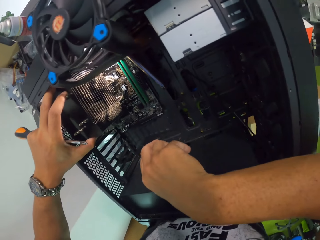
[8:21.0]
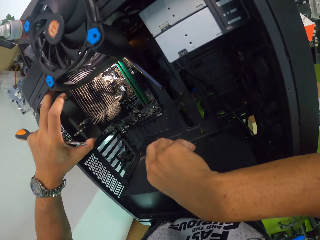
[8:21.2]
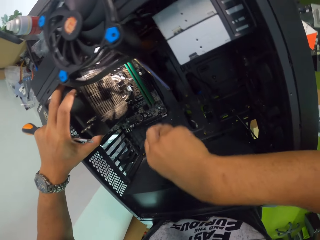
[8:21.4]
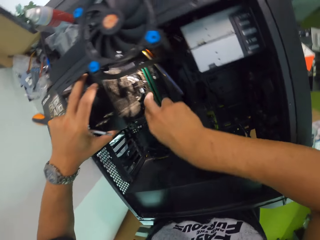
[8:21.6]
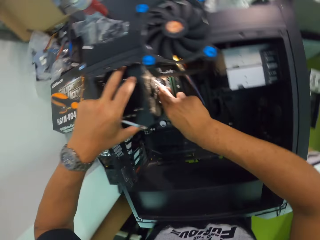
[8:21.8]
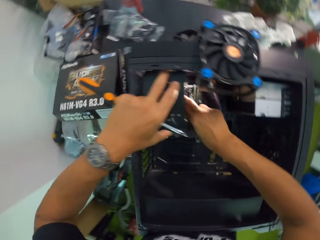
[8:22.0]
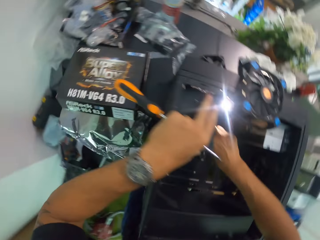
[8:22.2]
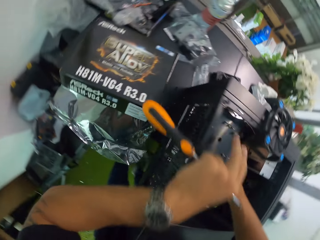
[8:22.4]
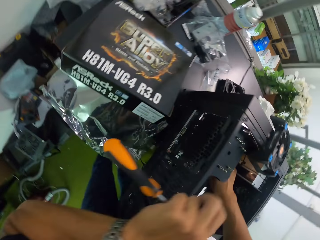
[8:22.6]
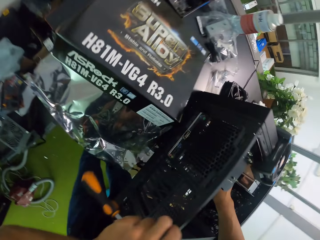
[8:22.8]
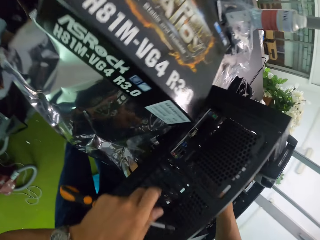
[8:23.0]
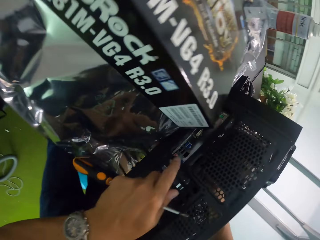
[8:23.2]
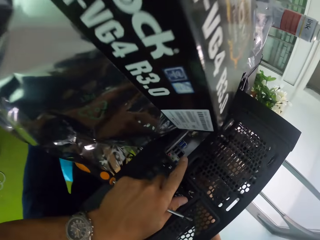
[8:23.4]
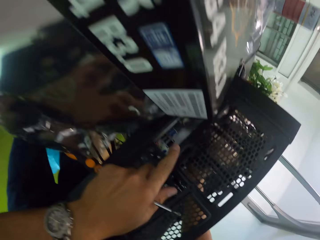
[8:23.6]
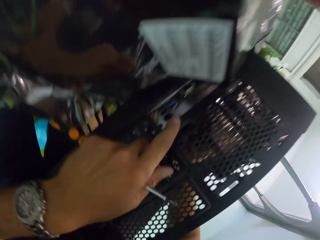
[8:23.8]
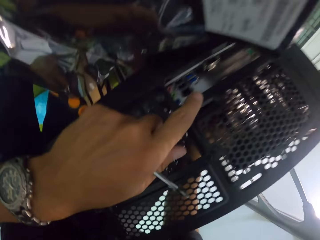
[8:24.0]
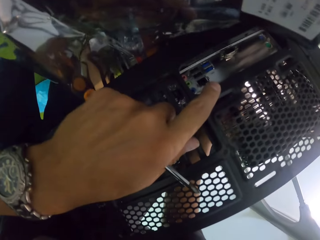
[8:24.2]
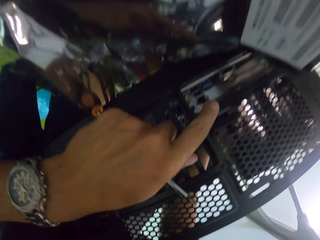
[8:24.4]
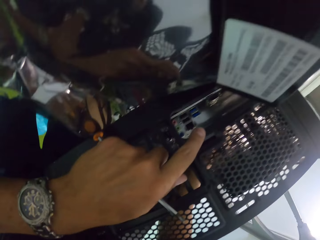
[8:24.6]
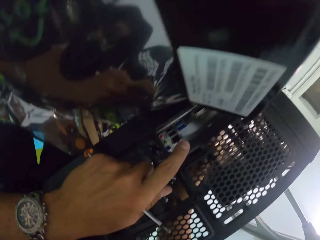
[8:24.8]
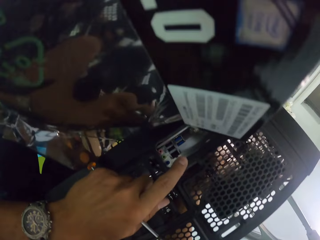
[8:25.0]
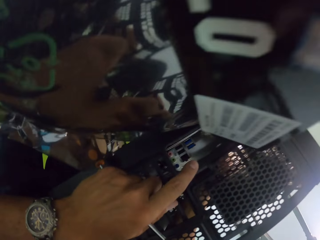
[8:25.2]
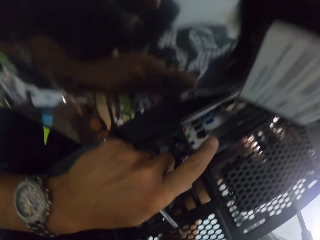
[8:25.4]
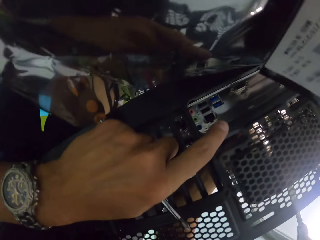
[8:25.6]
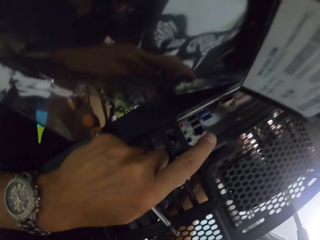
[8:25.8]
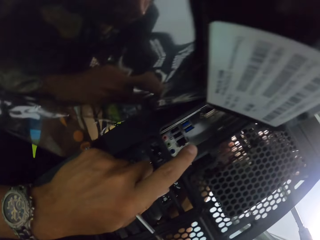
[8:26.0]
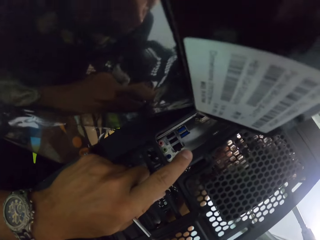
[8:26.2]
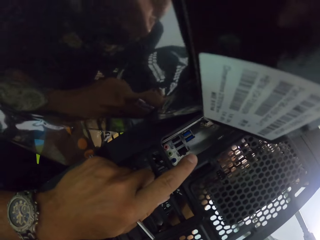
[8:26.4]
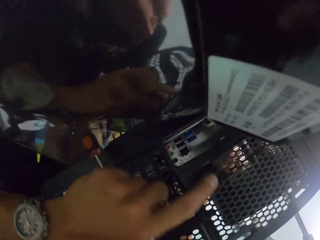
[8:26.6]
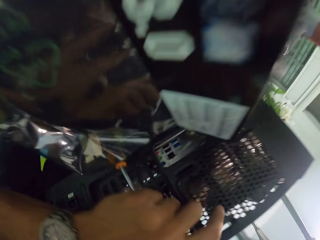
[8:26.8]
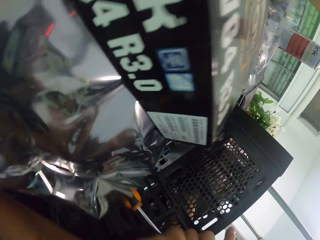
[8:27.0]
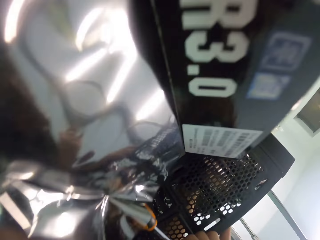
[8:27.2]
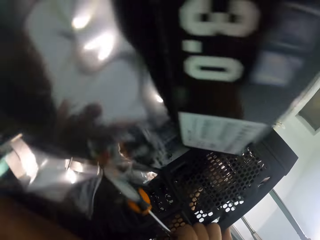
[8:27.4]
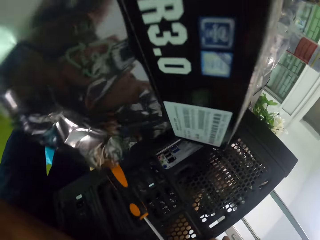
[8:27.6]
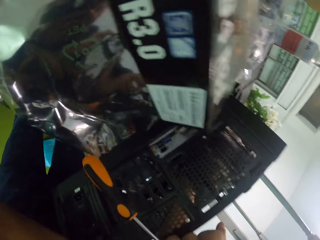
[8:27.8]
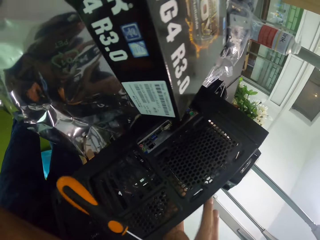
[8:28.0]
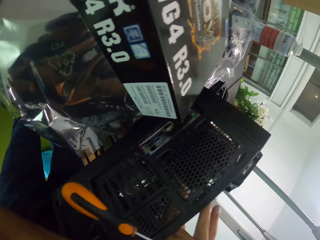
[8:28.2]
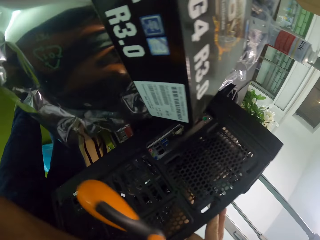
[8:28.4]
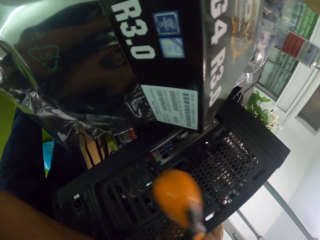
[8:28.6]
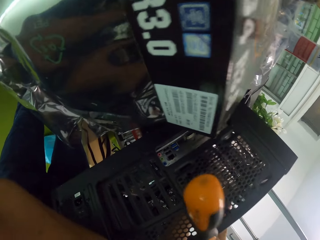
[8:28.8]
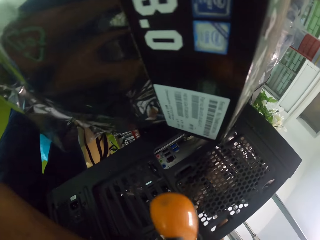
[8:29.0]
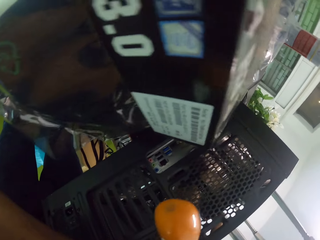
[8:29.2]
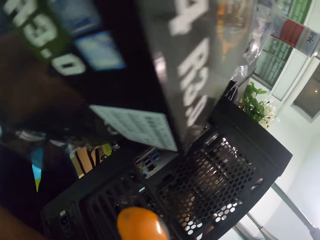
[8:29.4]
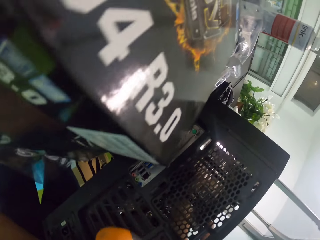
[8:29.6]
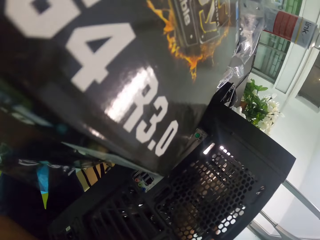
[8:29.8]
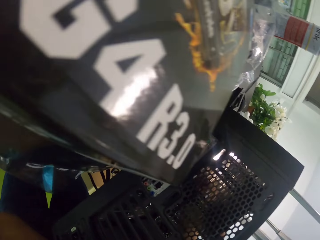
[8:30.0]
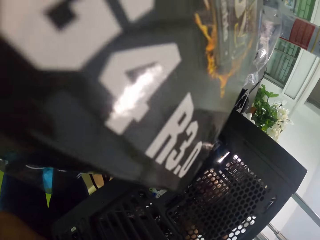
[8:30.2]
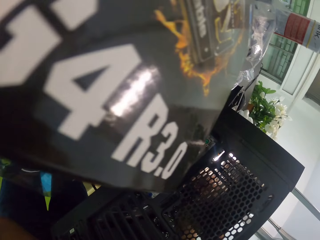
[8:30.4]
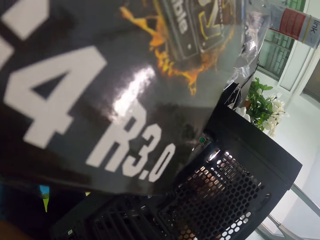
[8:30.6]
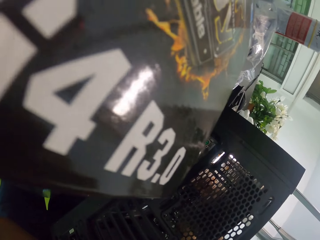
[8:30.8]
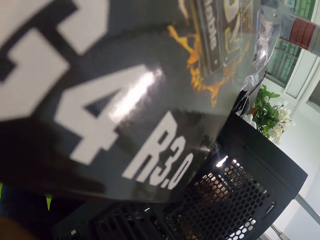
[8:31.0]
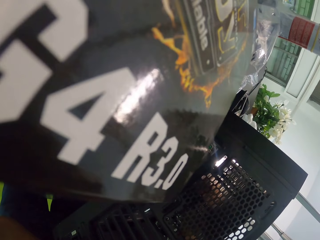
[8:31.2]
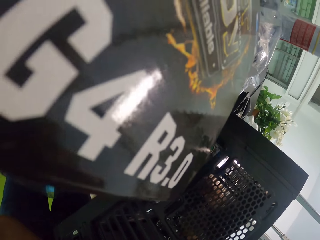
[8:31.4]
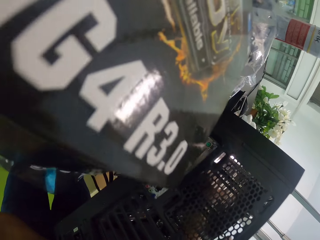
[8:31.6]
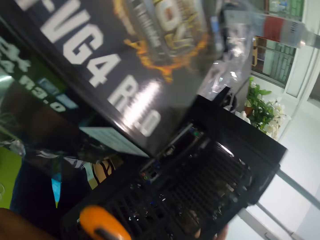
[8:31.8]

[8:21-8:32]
The camera wearer places his right hand in the CPU. He places his left hand on the CPU.

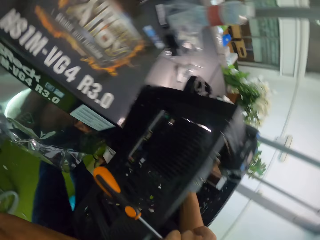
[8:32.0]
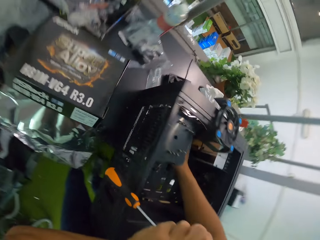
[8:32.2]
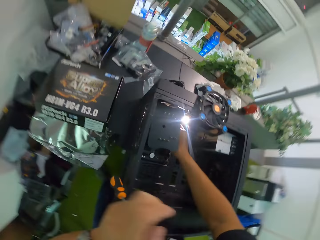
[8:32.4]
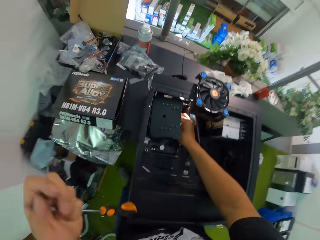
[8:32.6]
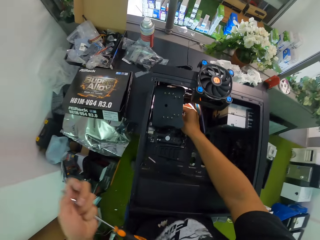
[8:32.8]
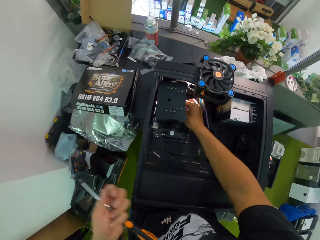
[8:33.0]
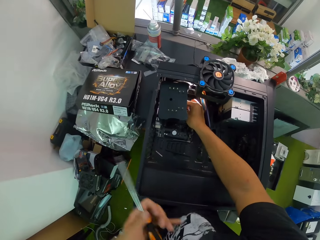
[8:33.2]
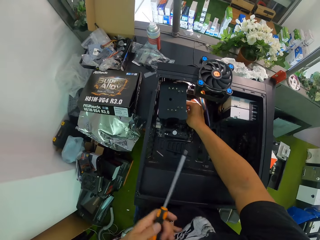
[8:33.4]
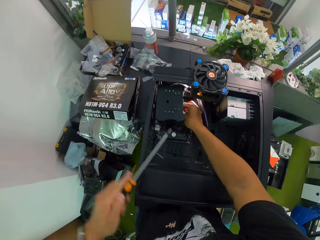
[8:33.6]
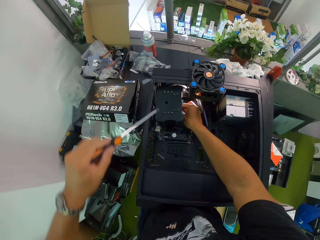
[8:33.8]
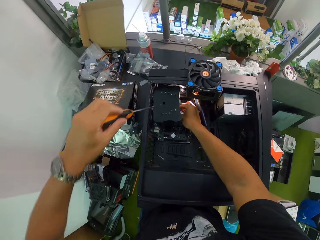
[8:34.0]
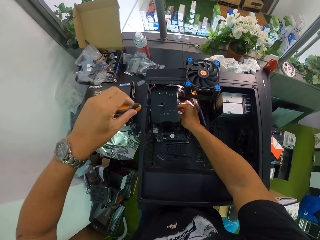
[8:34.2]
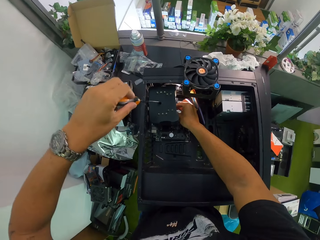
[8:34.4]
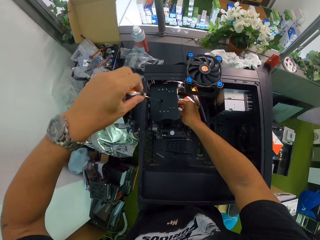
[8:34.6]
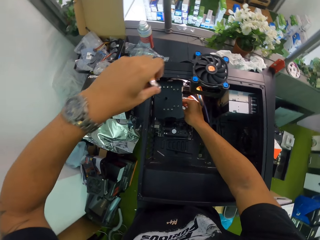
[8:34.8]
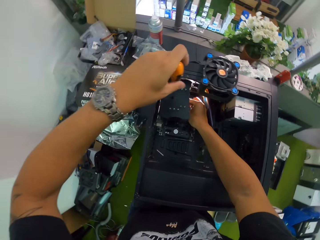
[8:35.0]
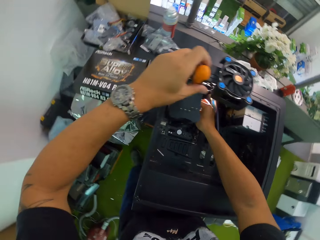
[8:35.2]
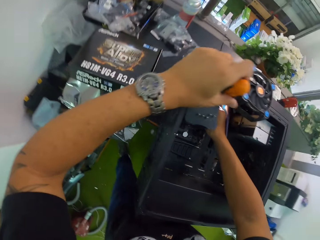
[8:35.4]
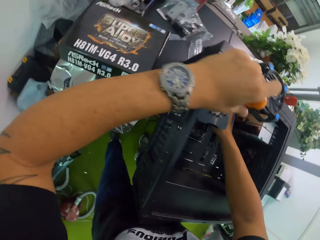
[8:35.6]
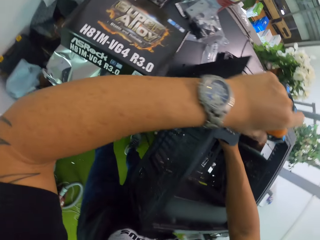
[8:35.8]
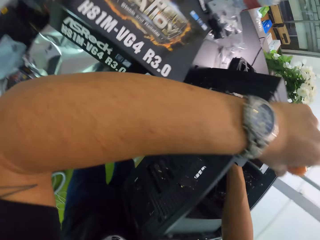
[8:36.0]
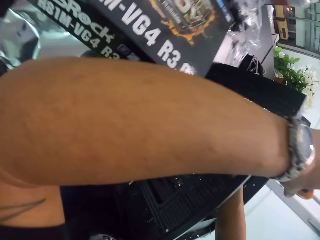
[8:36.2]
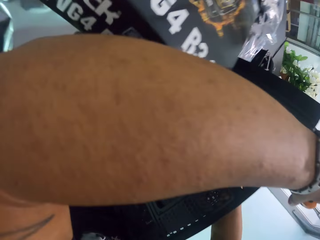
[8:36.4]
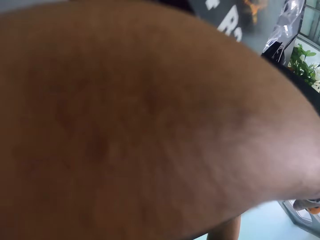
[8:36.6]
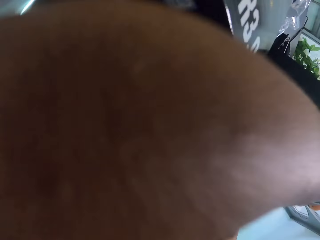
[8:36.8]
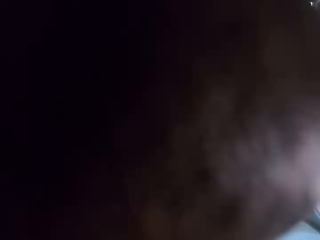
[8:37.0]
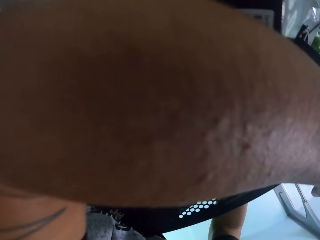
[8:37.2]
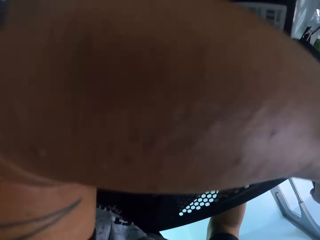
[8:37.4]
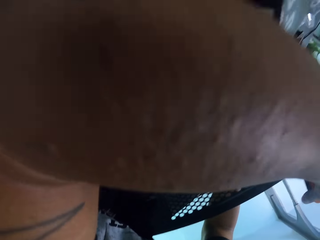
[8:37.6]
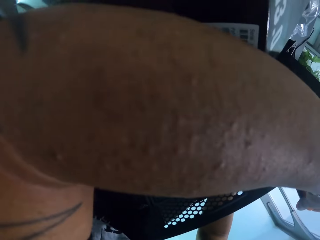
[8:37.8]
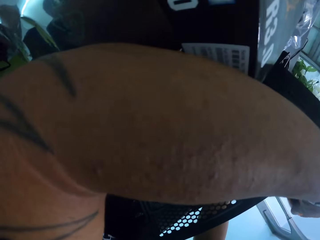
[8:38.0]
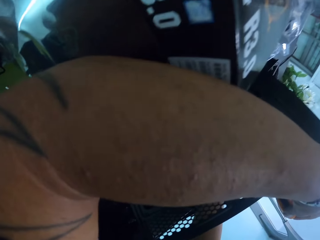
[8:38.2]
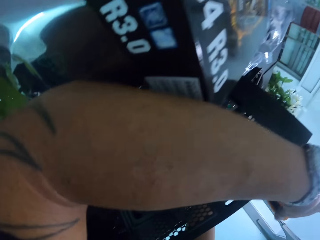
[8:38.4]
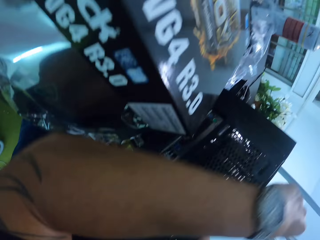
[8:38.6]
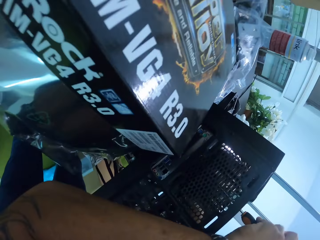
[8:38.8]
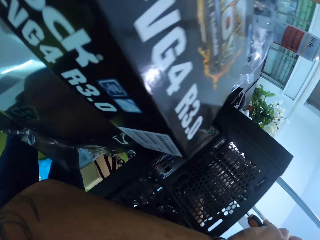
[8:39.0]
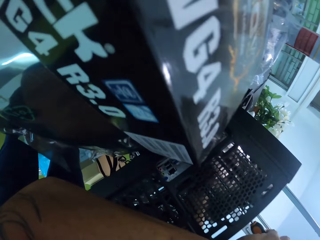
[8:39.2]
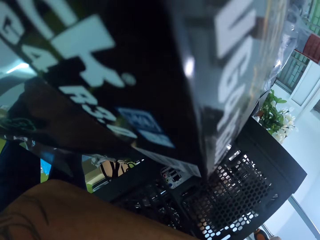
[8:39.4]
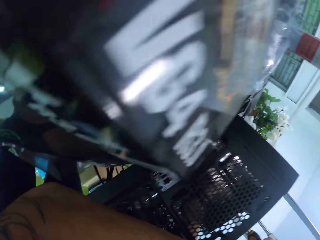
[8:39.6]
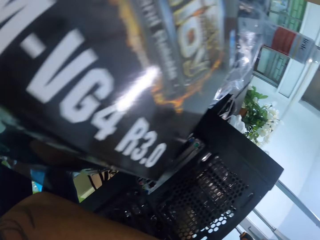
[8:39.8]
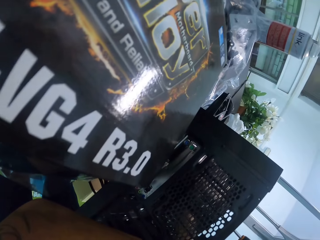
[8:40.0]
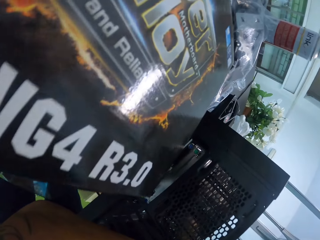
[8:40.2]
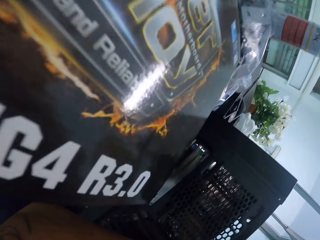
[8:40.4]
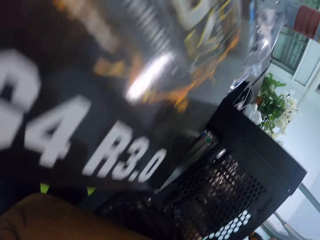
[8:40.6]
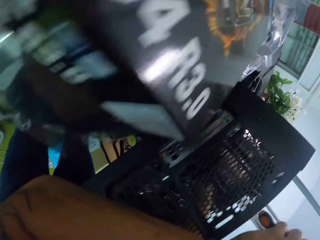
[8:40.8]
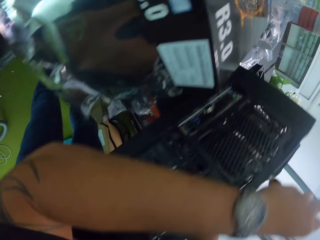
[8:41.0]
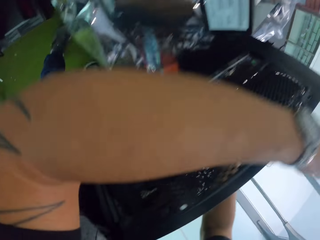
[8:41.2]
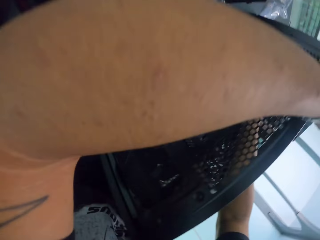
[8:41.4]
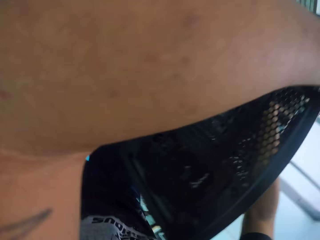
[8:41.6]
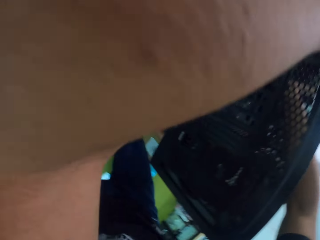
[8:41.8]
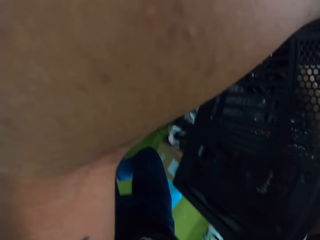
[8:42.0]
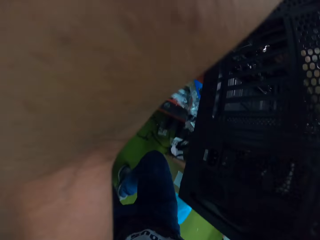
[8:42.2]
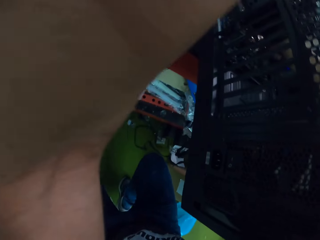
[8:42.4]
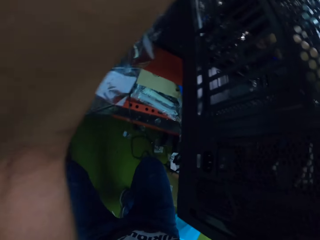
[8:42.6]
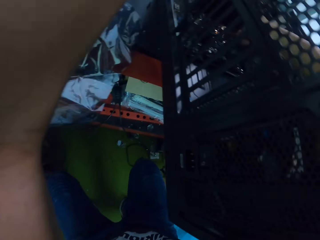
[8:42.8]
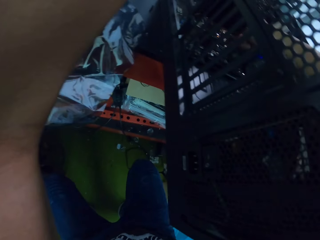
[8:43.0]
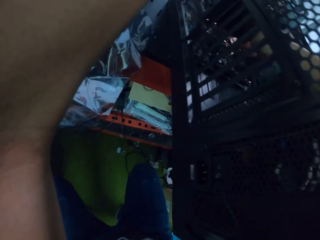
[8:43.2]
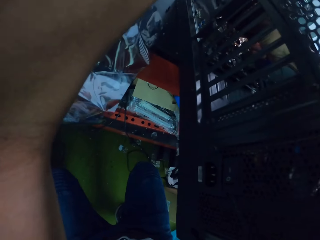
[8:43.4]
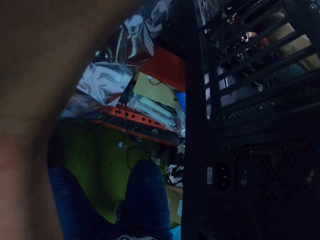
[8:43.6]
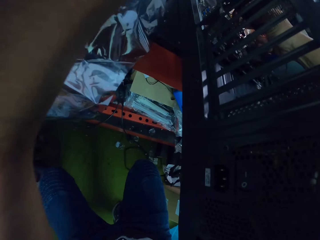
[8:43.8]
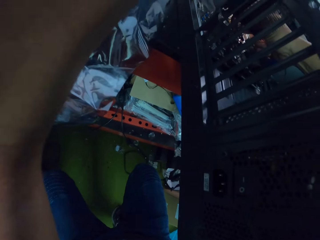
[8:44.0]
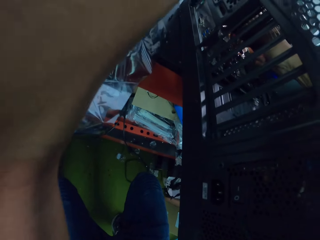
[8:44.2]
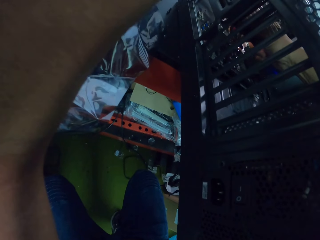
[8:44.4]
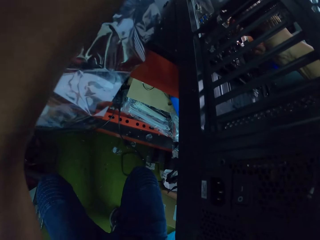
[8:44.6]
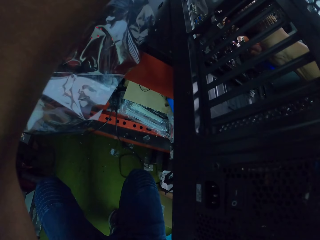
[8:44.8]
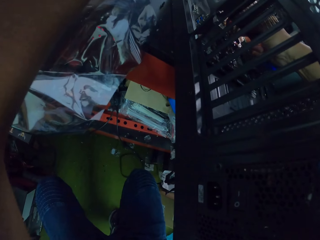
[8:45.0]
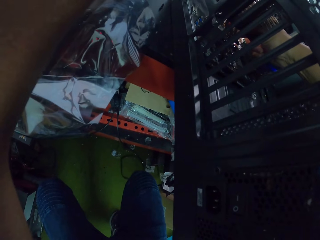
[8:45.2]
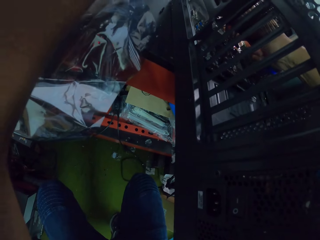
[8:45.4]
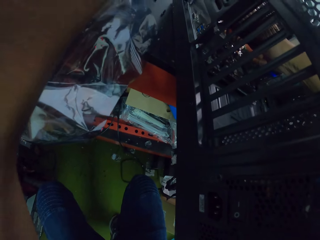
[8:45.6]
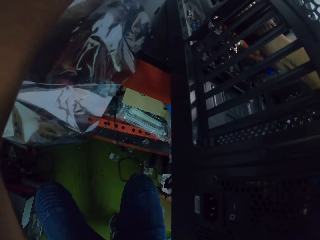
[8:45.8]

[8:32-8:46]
The camera wearer tightens the screw. He puts the screwdriver into the CPU with his left hand. He moves around.
